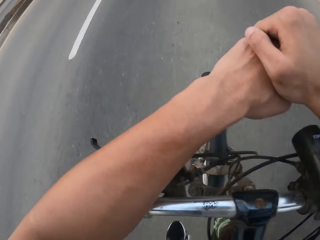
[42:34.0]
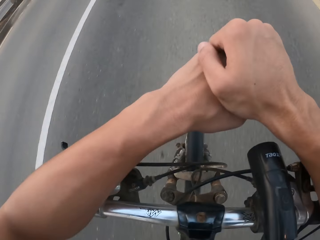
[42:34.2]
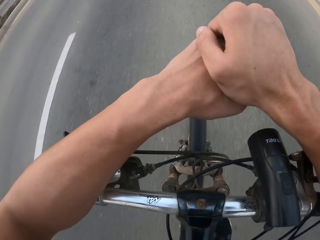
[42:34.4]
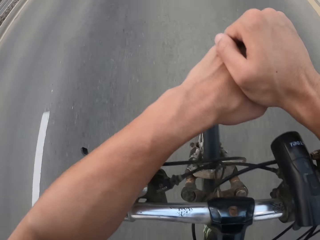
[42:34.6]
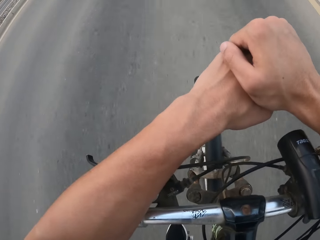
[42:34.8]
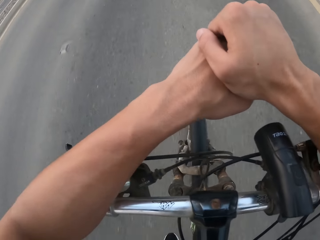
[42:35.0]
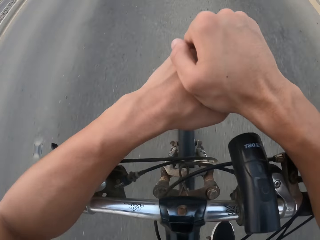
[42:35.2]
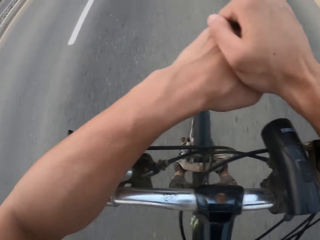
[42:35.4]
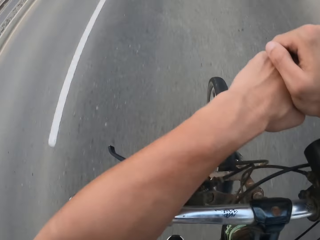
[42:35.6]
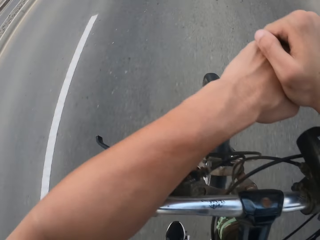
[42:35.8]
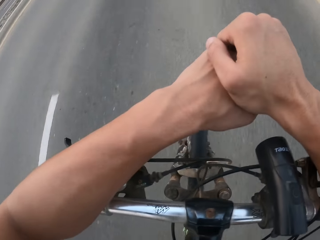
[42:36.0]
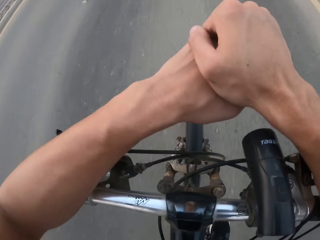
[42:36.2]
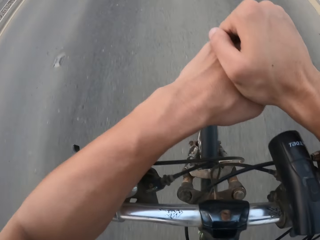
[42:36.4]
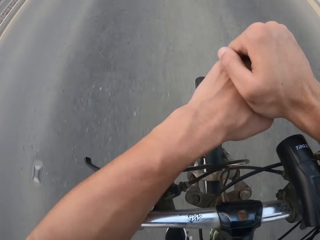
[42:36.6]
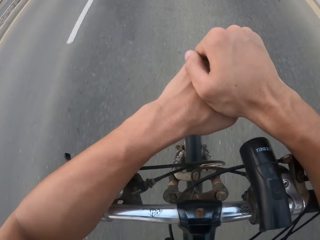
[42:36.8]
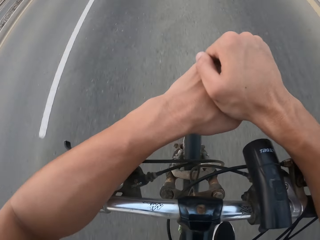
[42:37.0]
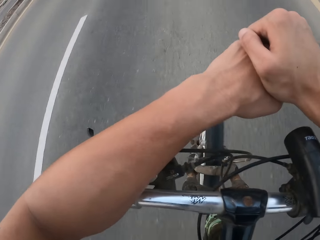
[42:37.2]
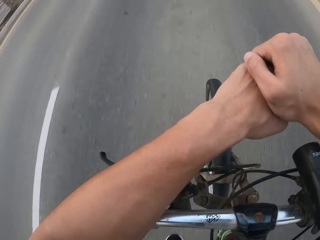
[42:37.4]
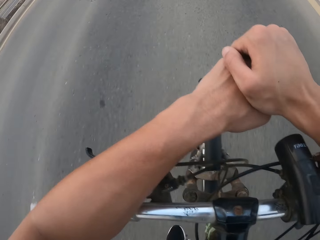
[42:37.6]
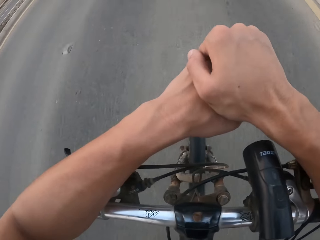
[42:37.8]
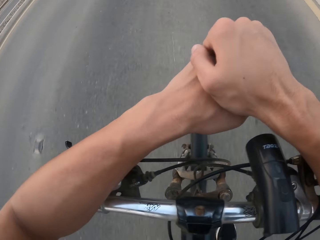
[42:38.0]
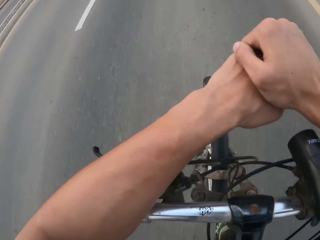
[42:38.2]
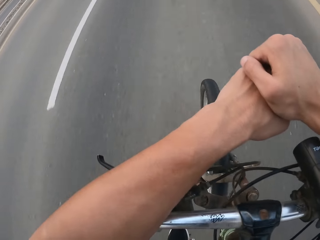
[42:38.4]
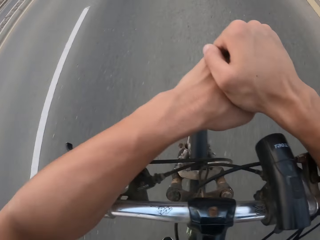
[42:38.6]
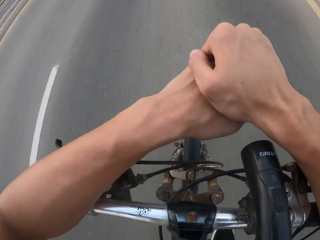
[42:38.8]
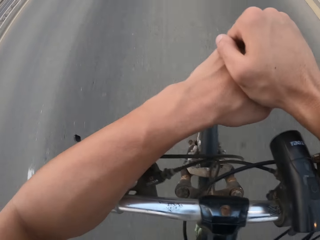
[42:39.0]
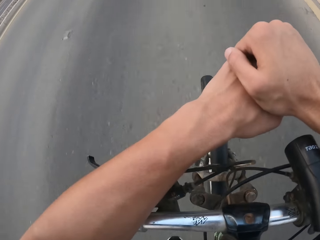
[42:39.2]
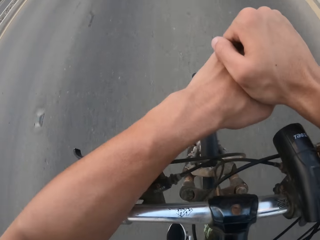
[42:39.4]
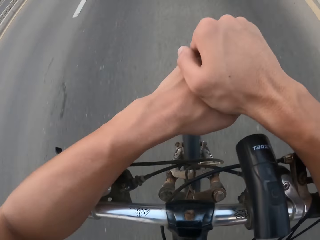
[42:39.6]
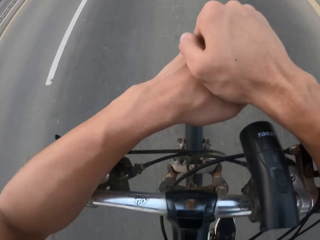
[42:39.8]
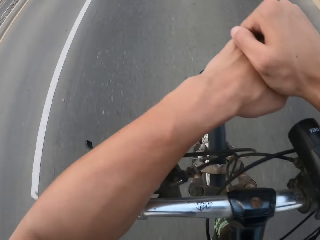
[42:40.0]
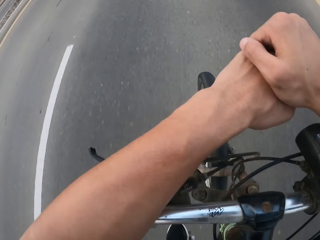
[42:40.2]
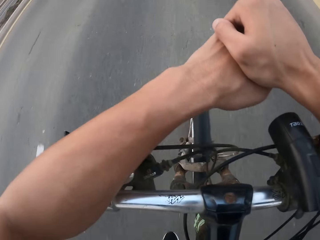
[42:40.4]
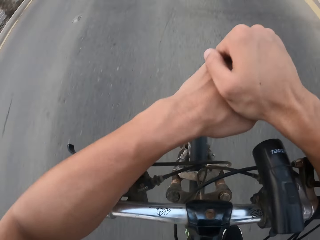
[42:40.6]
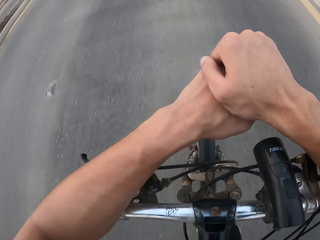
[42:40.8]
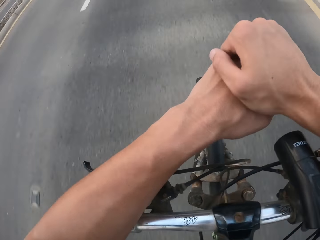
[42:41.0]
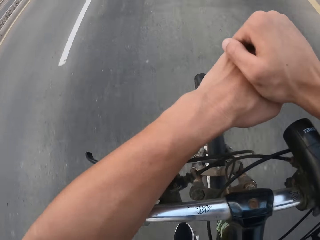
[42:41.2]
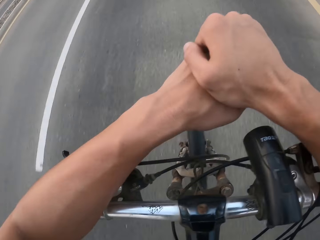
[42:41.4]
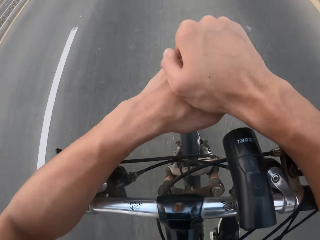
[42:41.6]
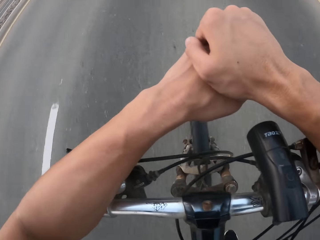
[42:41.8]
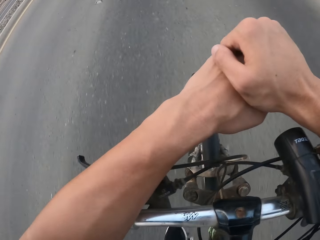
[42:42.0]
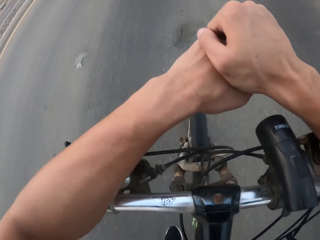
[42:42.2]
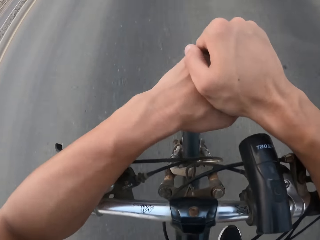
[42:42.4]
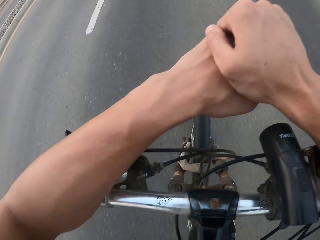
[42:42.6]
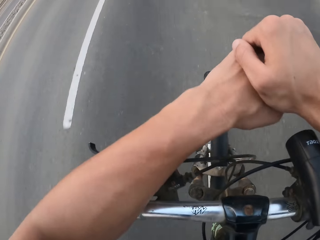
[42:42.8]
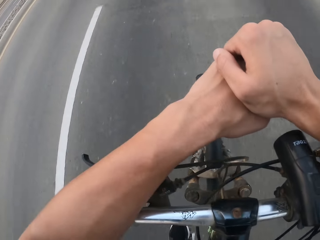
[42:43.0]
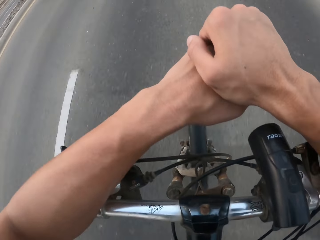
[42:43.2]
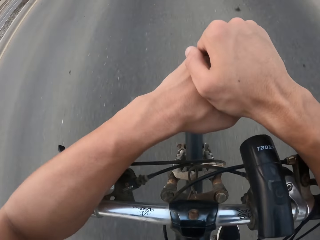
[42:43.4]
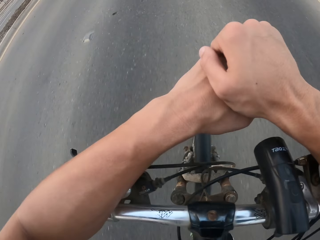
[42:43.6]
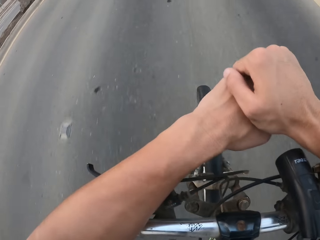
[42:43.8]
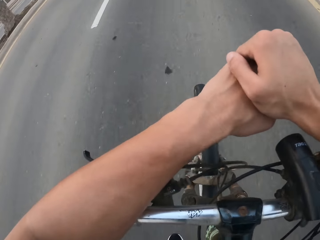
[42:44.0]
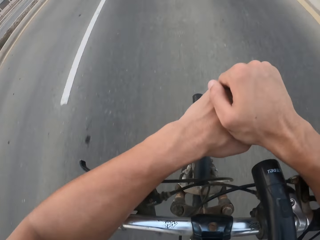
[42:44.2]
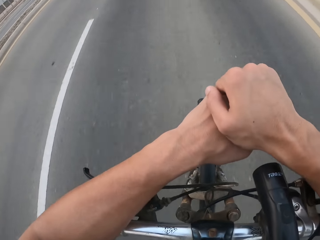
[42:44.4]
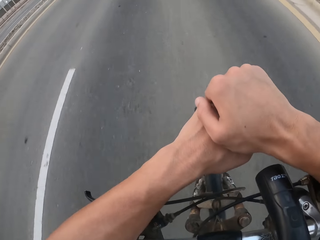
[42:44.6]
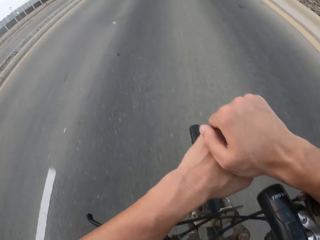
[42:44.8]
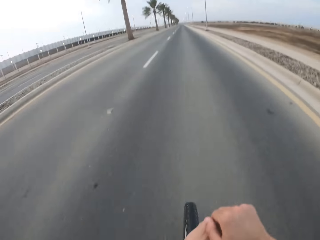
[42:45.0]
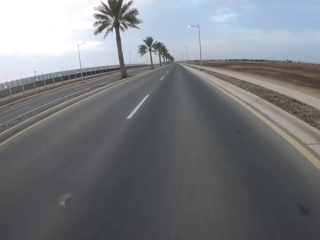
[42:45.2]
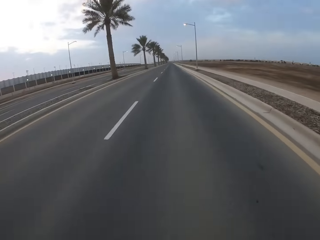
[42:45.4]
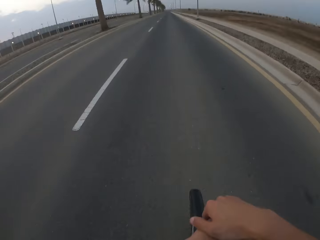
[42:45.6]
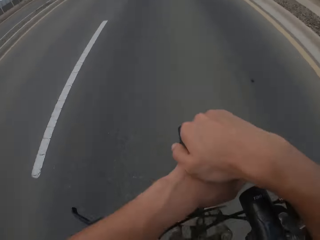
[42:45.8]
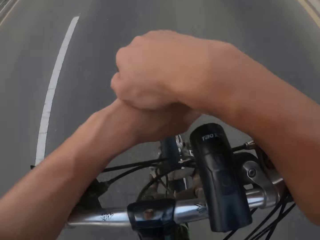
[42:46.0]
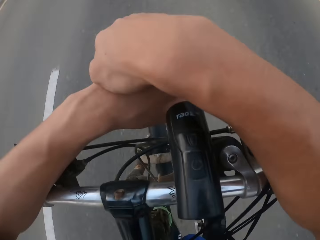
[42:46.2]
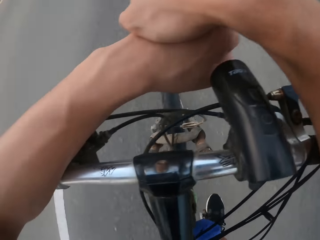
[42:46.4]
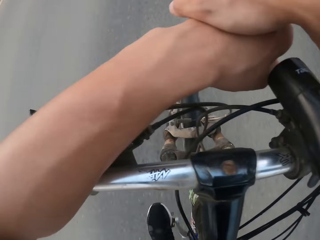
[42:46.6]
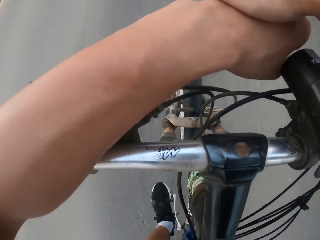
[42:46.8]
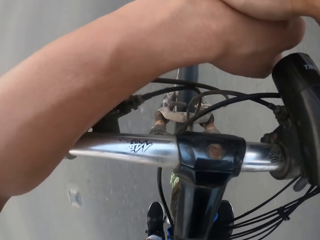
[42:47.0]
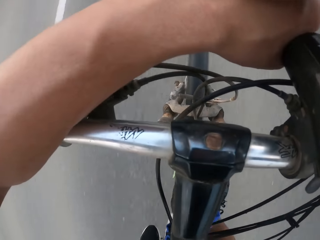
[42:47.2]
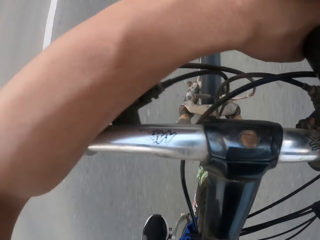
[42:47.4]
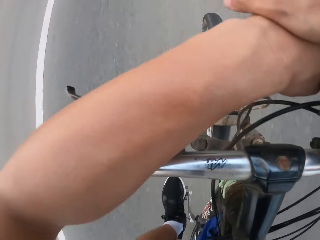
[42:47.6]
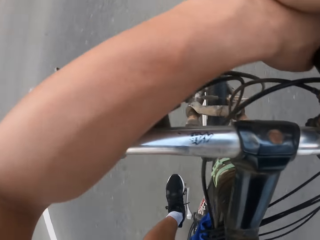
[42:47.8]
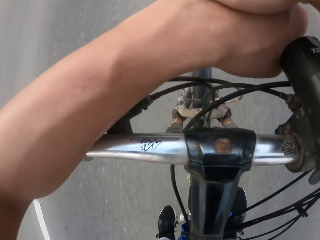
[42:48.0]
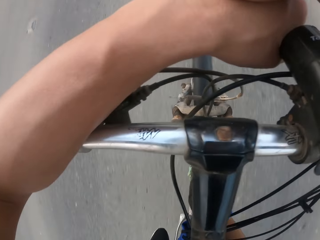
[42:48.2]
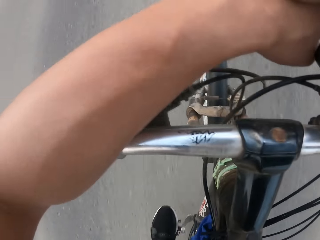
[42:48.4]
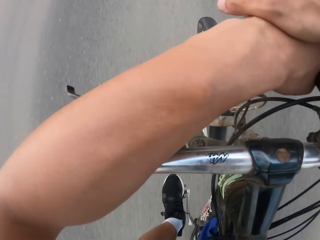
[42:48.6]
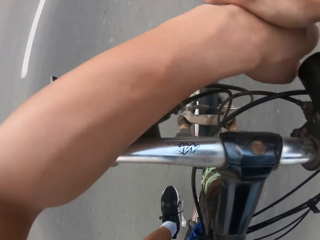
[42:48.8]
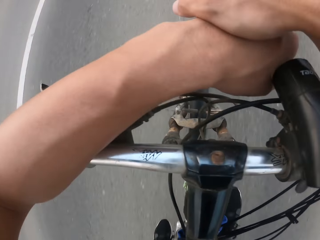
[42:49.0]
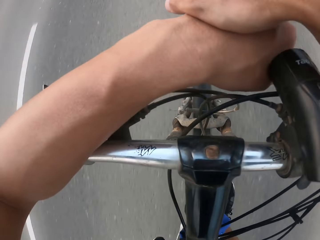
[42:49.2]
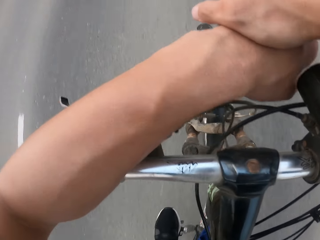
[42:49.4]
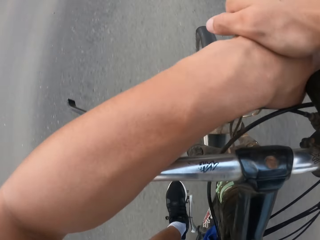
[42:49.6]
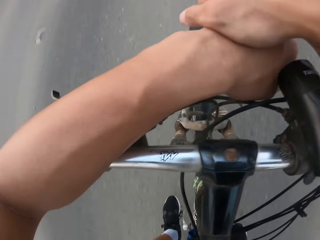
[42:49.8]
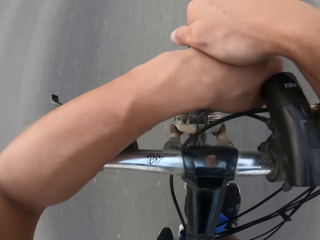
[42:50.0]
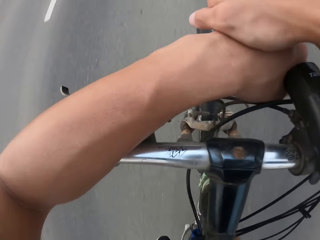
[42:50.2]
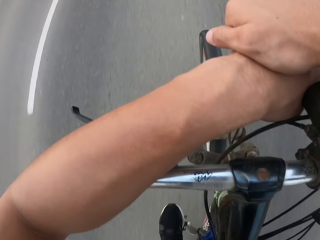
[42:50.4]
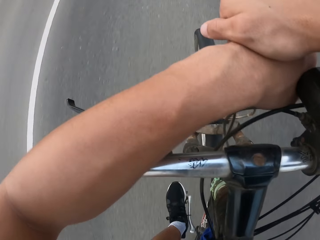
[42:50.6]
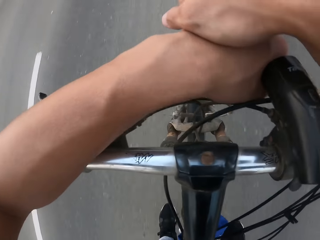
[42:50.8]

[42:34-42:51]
The camera wearer looks in front and cycles on the road.

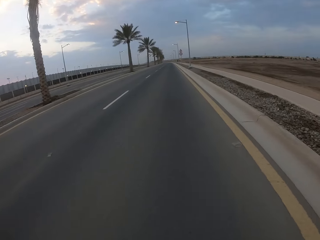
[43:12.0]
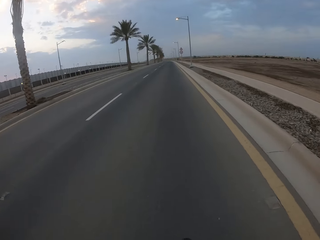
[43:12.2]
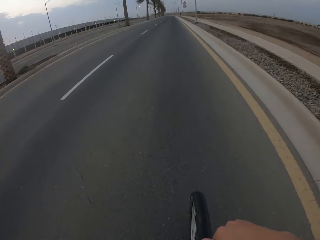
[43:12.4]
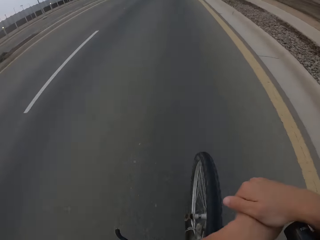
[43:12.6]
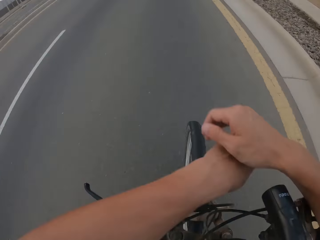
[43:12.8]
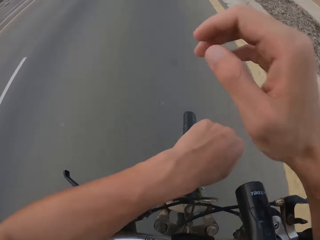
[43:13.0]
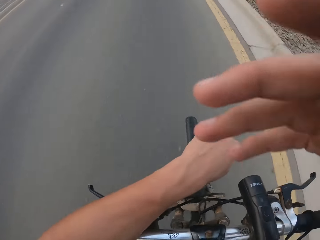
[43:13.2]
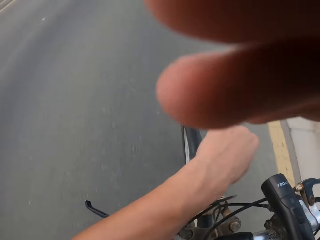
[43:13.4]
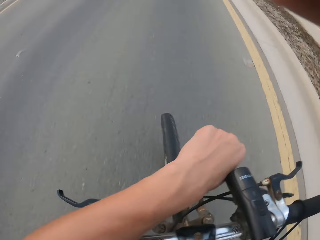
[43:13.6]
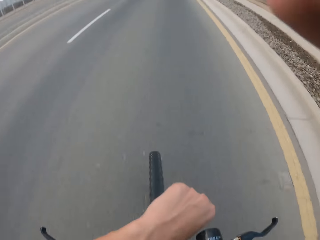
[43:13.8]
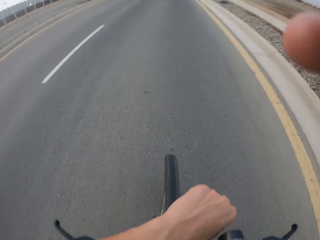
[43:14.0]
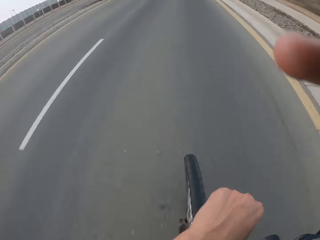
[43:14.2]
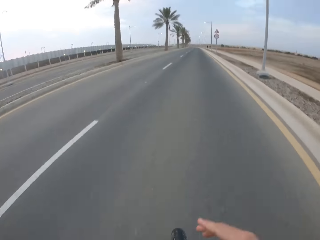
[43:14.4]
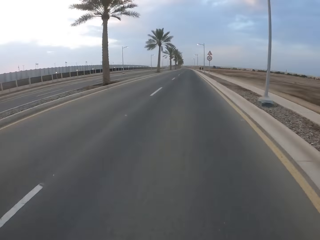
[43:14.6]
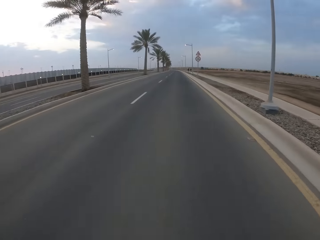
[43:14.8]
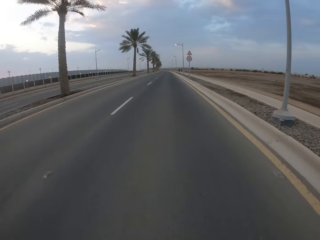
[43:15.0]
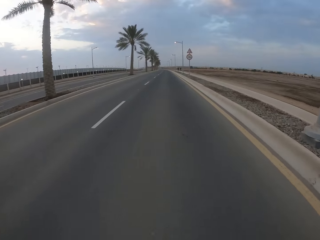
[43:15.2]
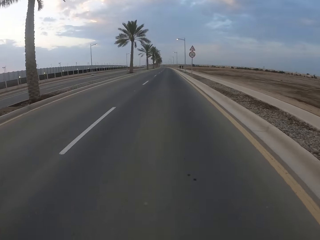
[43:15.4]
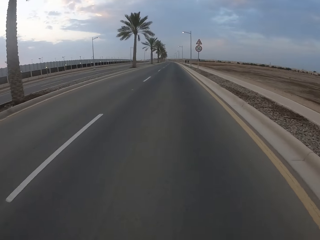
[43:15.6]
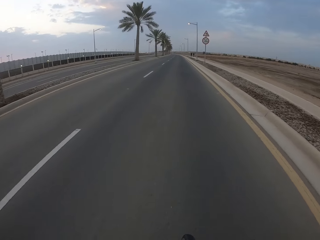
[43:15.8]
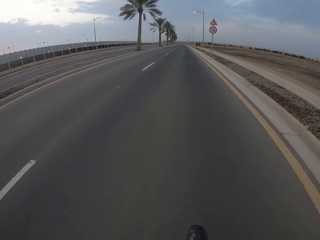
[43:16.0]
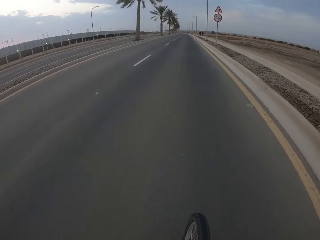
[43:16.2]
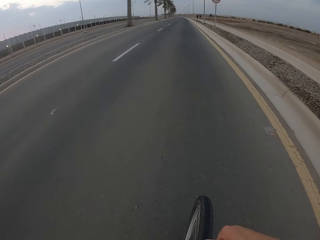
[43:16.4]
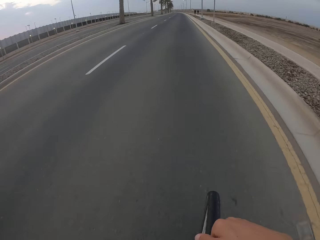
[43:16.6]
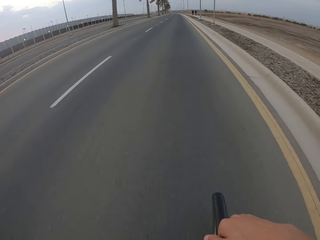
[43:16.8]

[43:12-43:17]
The camera wearer touches the camera. He raises his hand. He drops his hand.
